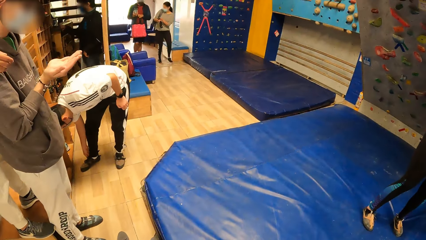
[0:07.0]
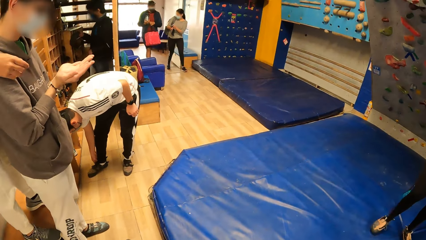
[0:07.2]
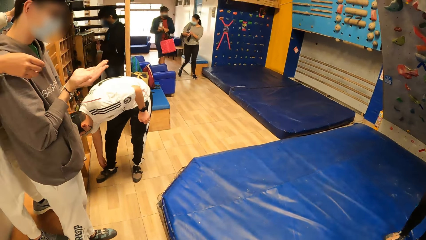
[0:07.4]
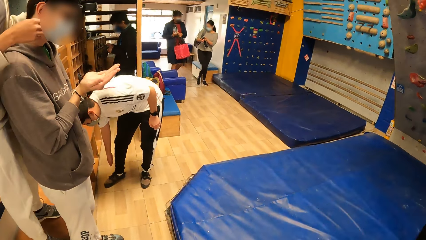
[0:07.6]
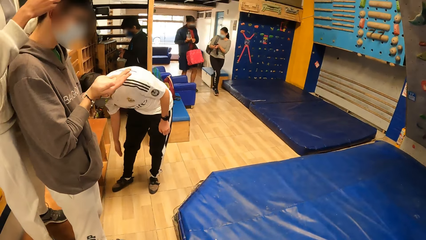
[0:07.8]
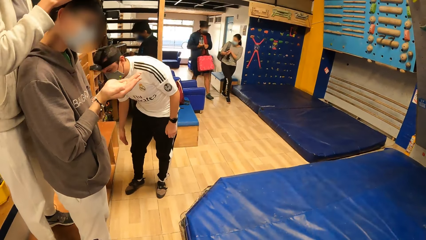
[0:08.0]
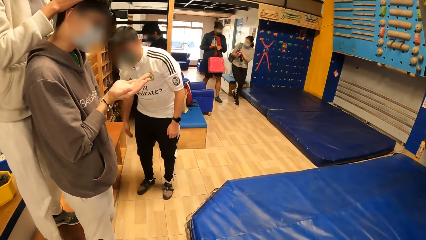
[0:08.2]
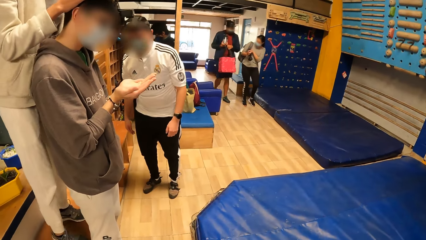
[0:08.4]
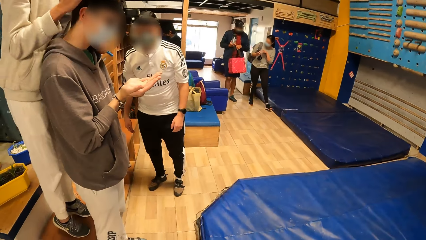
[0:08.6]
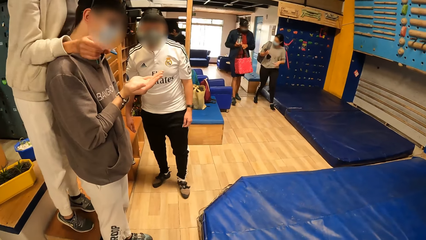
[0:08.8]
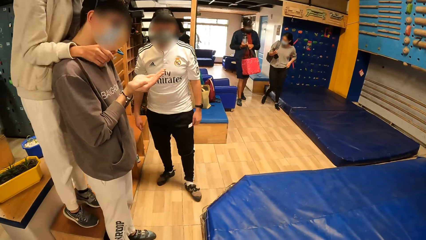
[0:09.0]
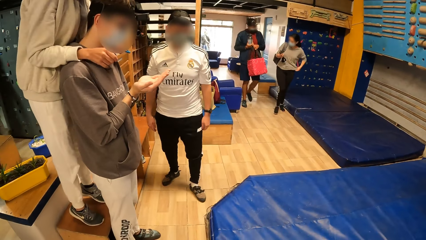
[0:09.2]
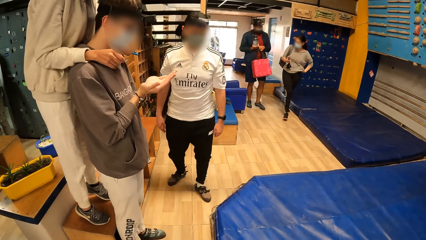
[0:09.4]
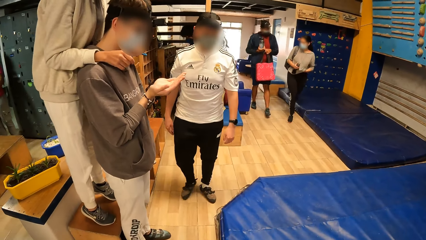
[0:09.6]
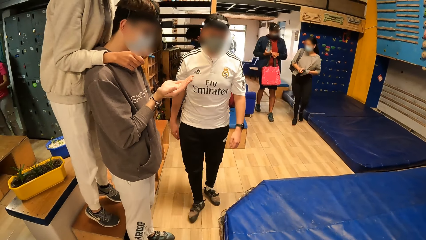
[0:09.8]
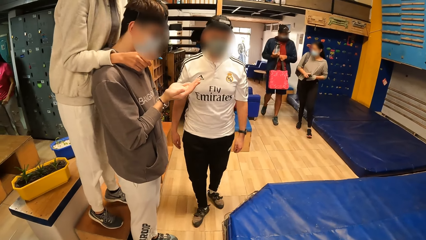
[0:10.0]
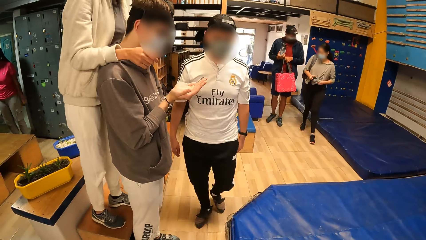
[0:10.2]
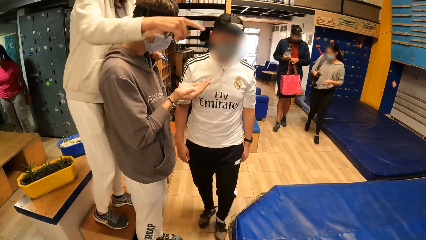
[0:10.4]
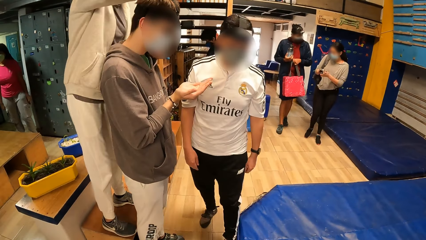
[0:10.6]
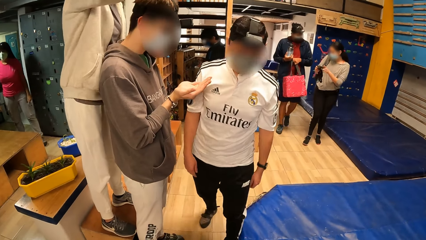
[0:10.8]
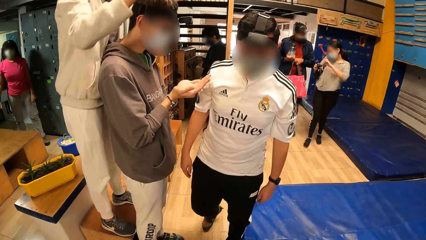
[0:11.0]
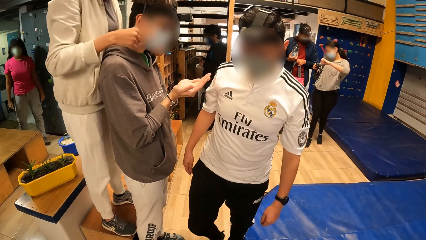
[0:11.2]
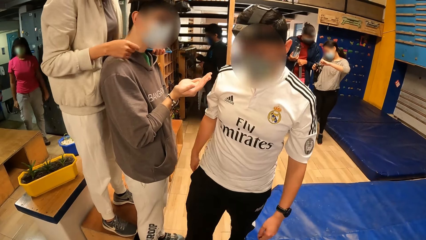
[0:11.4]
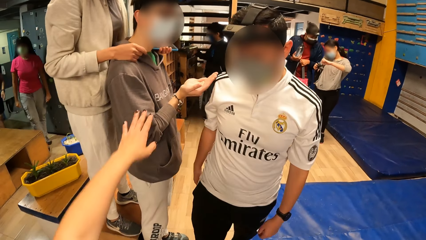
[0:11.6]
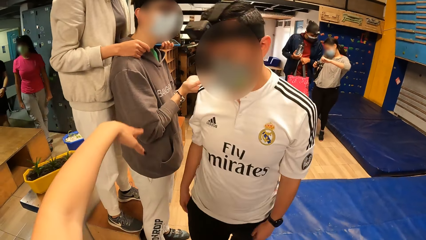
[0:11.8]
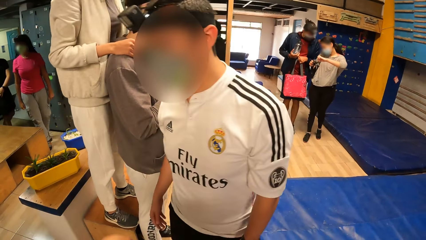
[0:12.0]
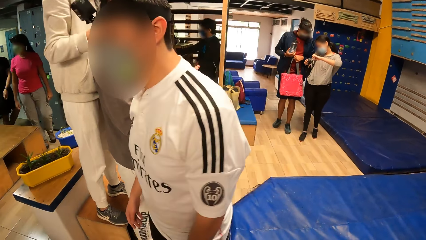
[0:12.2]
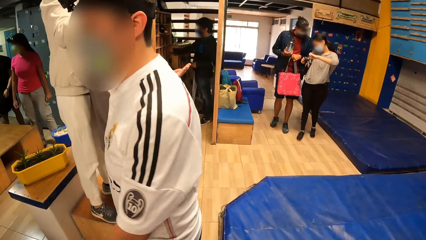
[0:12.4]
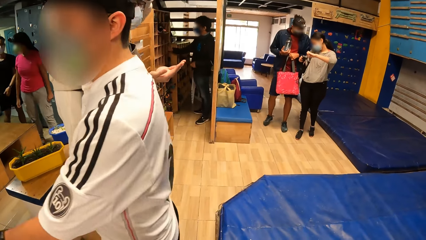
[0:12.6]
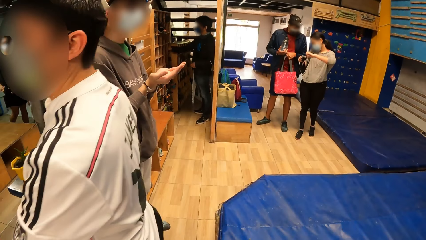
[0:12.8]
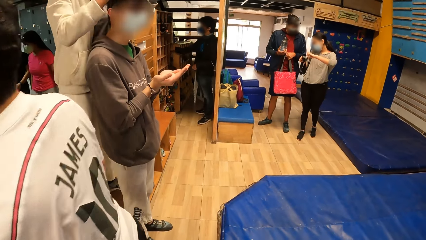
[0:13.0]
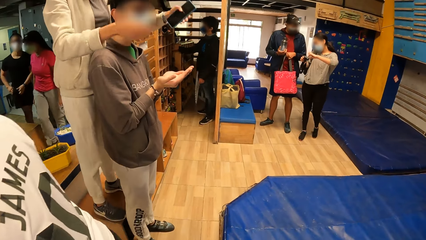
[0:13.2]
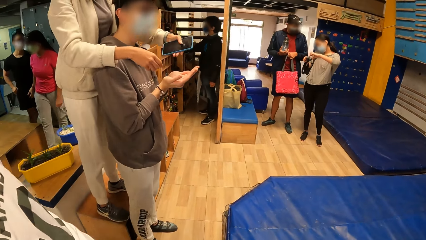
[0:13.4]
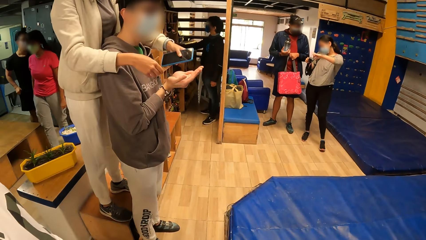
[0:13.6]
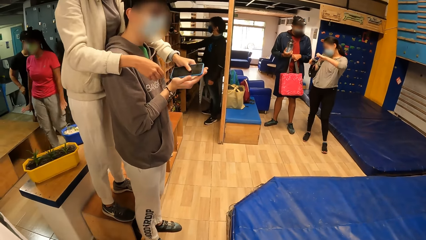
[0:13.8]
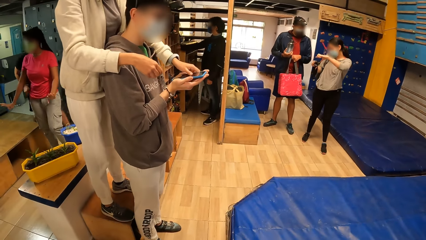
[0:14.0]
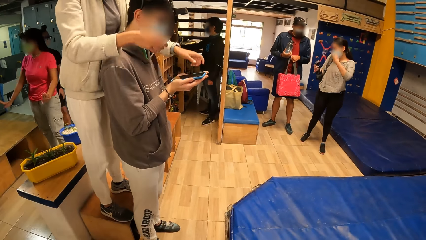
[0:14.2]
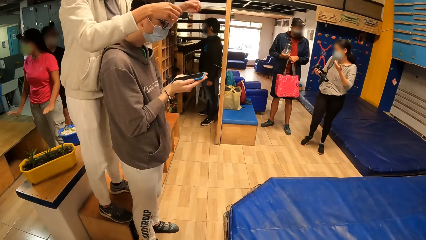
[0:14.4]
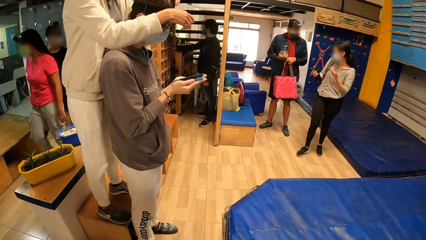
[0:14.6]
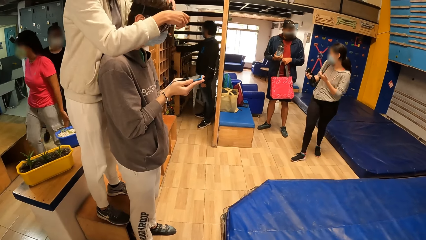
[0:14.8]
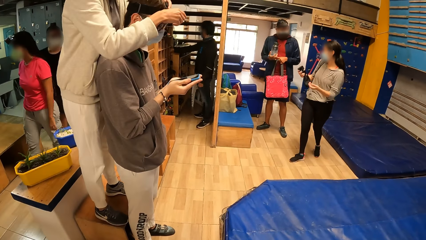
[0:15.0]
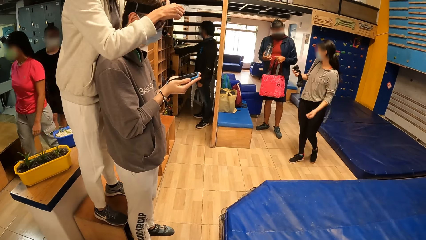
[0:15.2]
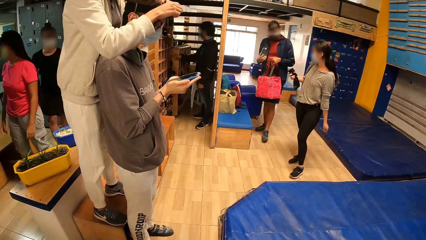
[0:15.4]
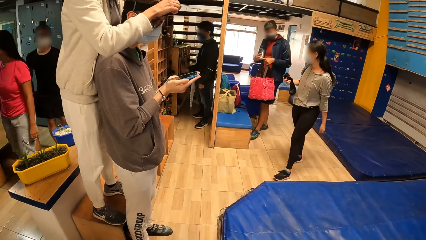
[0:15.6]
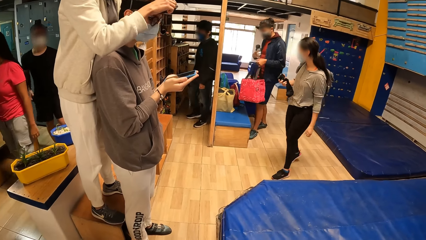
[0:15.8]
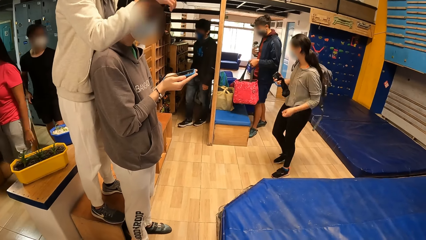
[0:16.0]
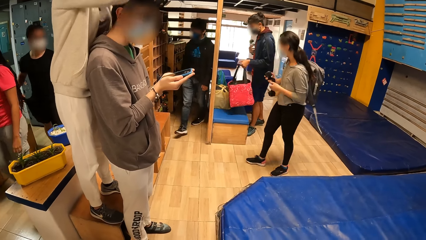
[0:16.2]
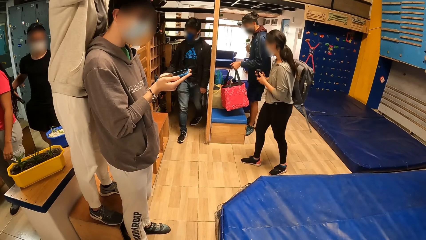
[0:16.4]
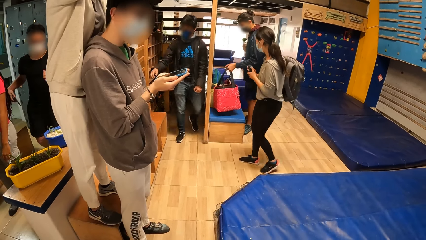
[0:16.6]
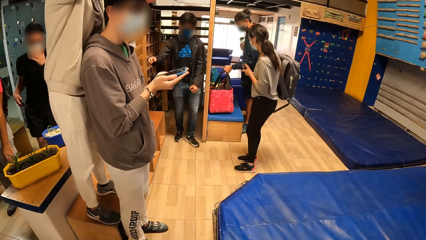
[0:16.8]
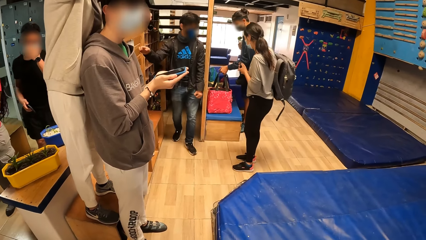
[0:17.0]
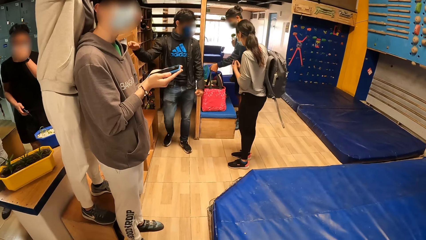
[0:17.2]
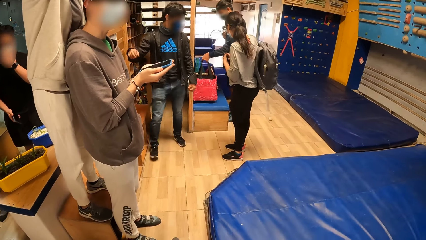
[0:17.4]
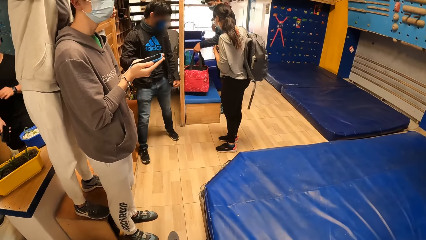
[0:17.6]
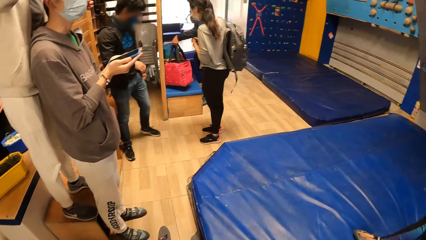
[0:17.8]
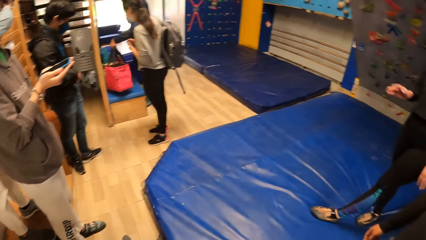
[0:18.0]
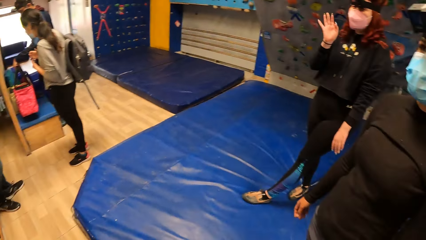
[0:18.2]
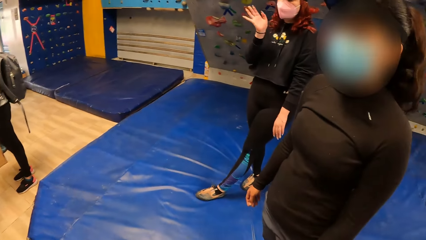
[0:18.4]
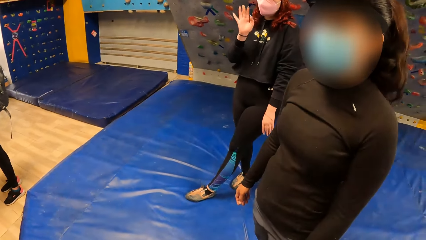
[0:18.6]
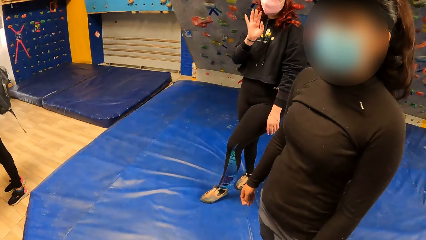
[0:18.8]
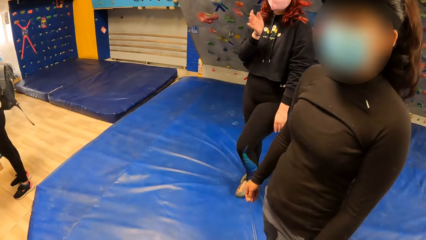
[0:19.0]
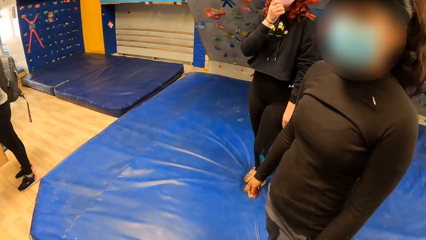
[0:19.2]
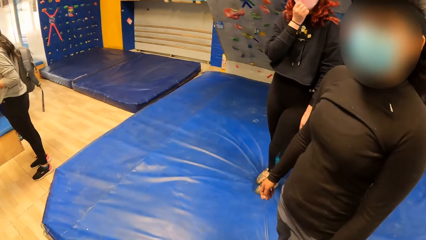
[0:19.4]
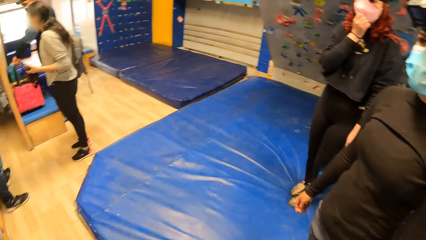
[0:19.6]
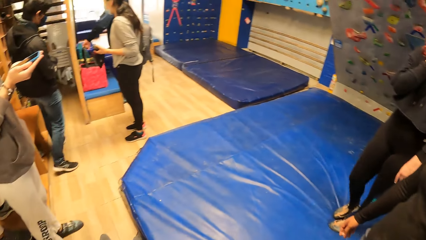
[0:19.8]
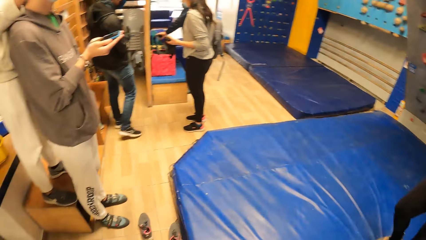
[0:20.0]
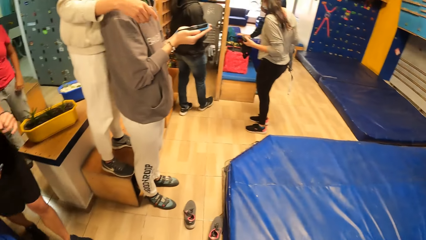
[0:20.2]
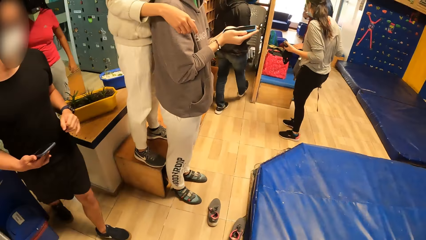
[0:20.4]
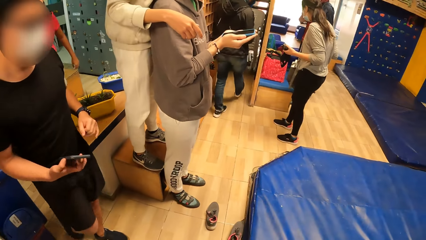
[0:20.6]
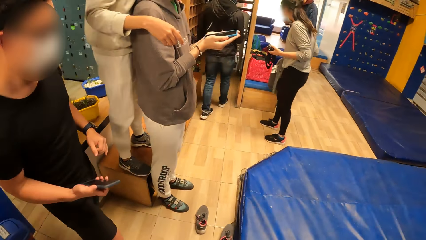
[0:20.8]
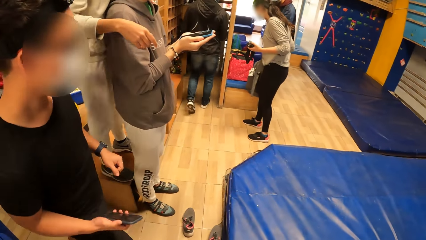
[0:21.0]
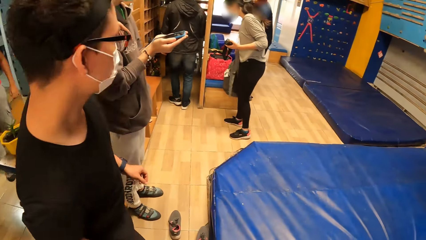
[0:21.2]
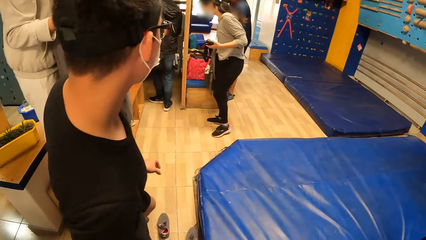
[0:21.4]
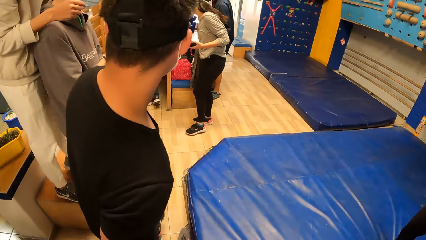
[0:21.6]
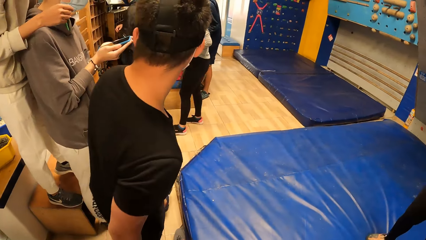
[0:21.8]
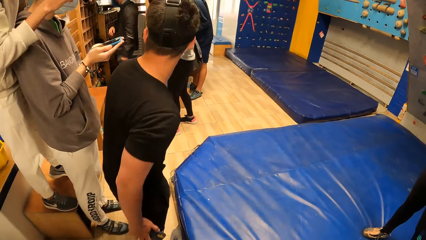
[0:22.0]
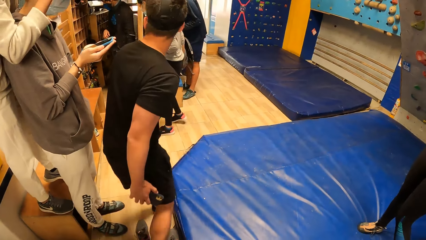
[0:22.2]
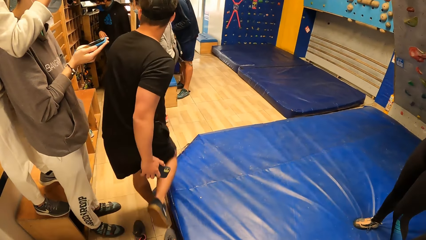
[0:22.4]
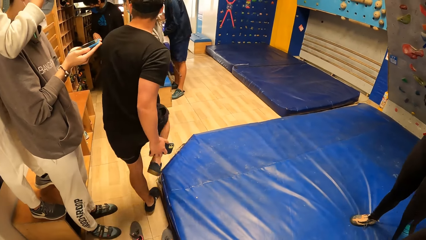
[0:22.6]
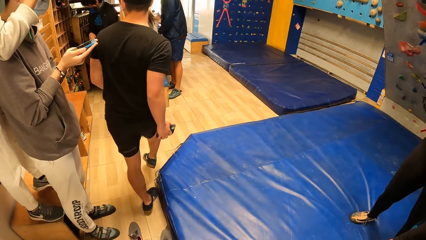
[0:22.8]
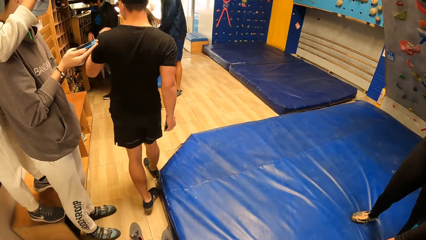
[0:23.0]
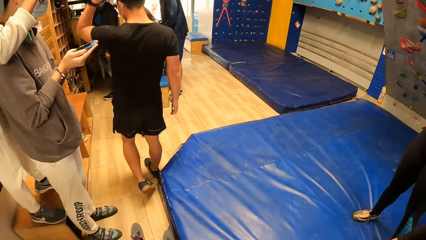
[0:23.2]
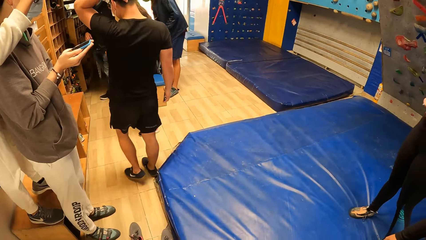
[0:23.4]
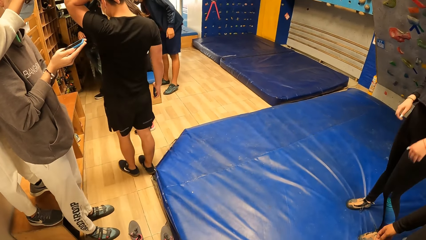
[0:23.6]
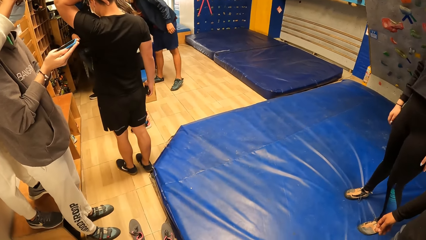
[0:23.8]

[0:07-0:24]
A man walks towards the camera wearer. A person touches their head. The camera wearer points around. The person gives another person his phone. Another person waves. The camera wearer looks around. Another man walks past the camera wearer. Another person walks around.
